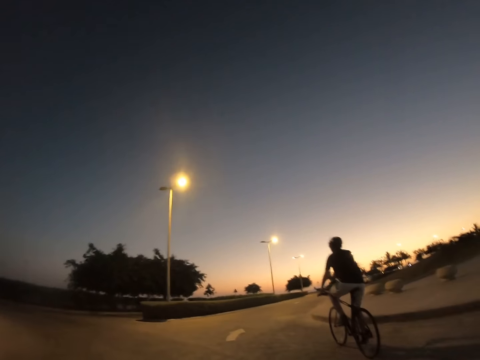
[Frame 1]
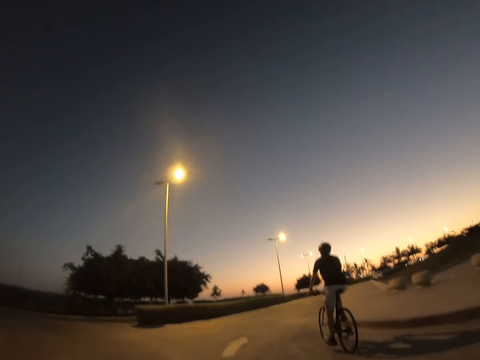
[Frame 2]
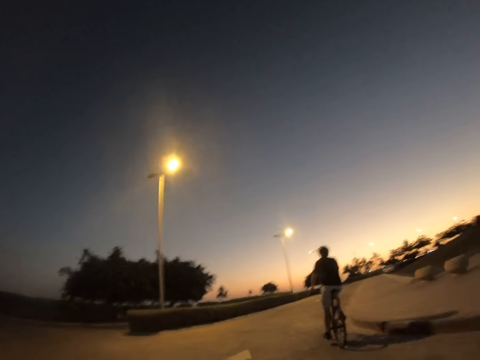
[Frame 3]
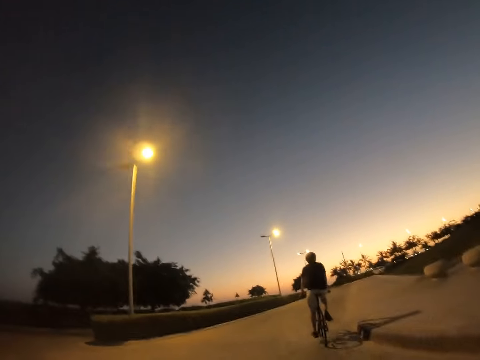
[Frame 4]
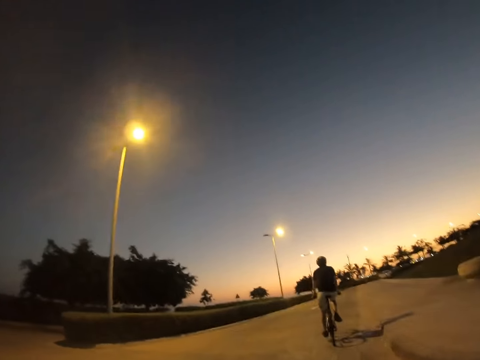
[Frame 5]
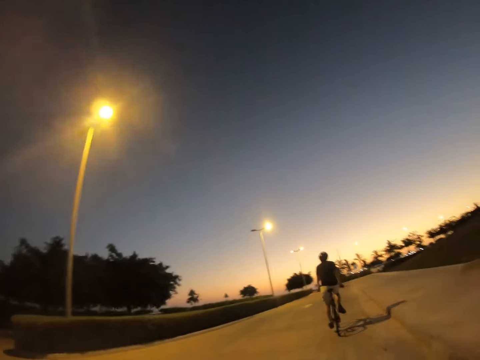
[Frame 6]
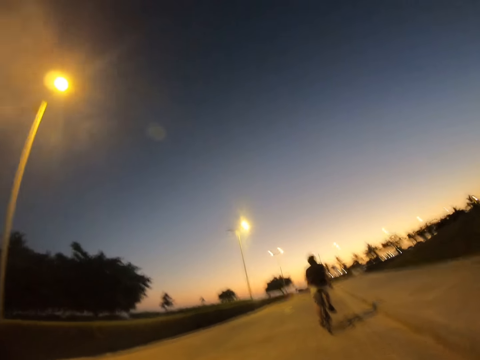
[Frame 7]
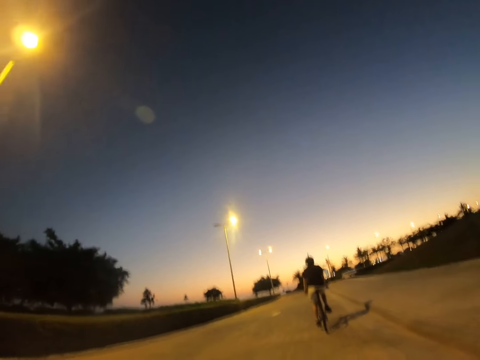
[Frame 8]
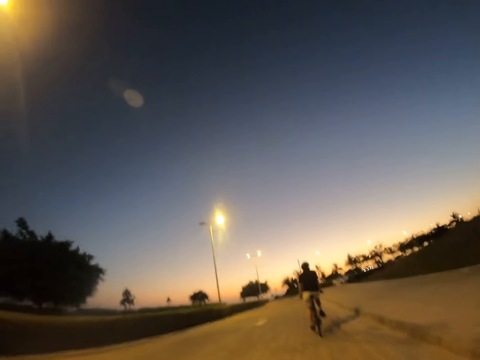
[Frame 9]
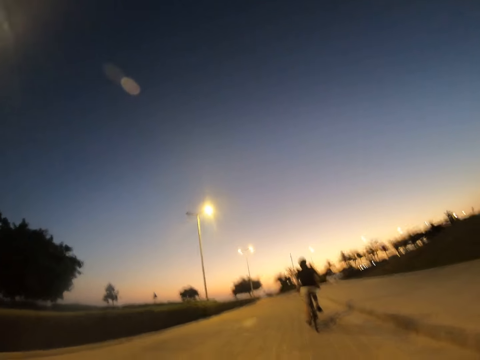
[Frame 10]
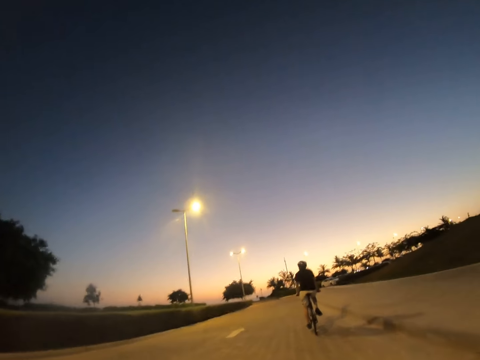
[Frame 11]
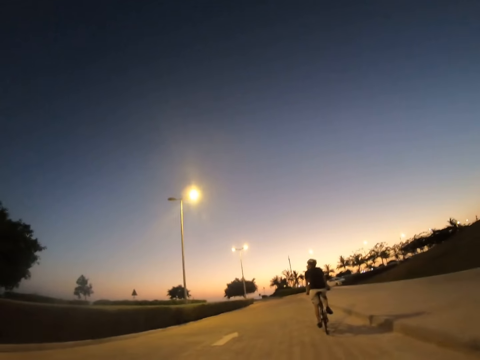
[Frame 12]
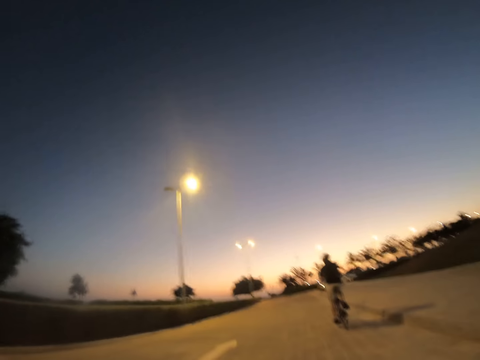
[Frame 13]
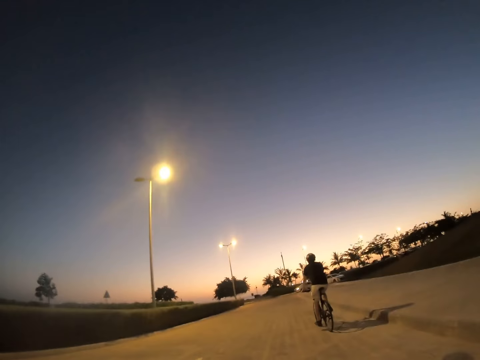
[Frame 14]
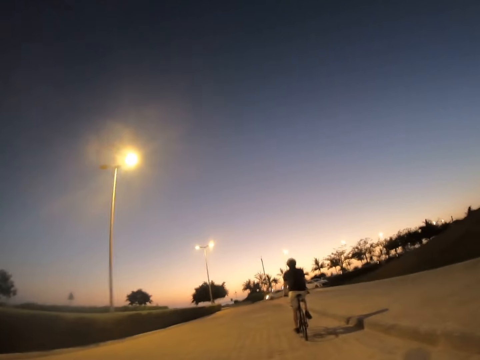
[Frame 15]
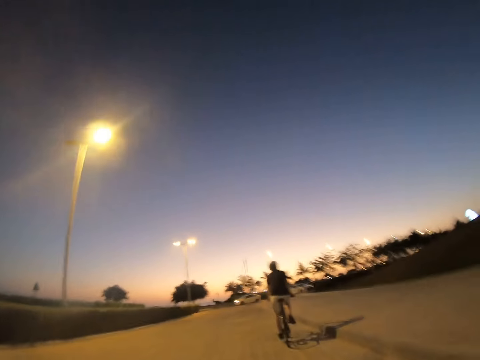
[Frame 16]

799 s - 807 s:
The camera wearer rides behind a man.

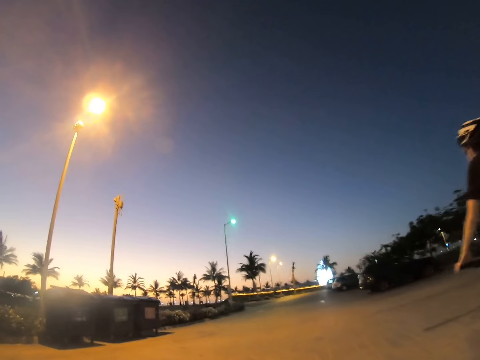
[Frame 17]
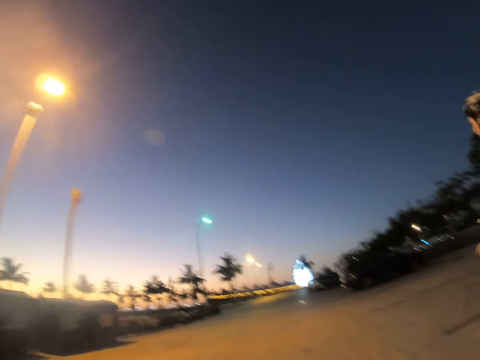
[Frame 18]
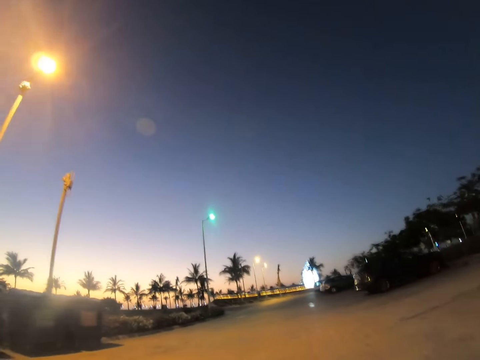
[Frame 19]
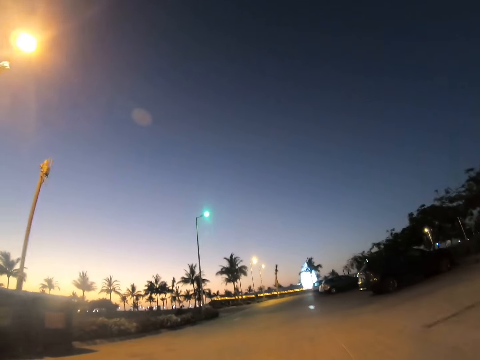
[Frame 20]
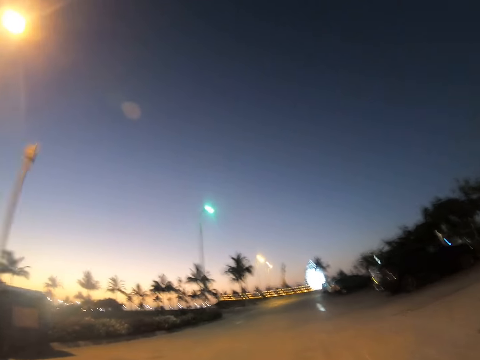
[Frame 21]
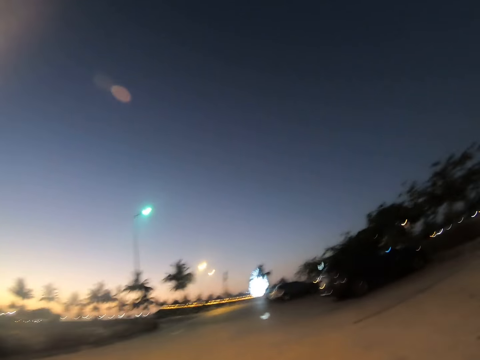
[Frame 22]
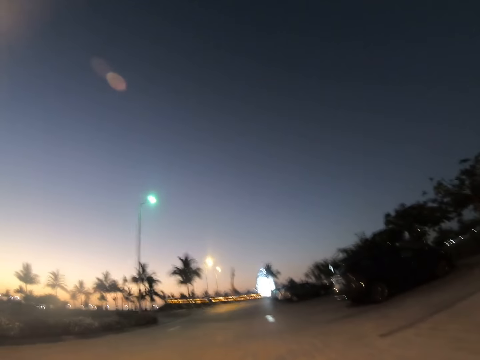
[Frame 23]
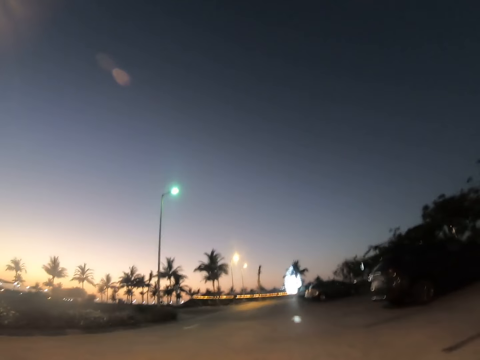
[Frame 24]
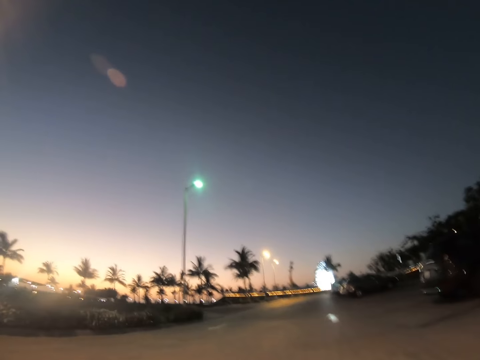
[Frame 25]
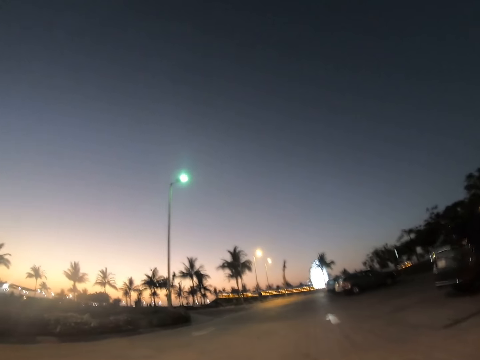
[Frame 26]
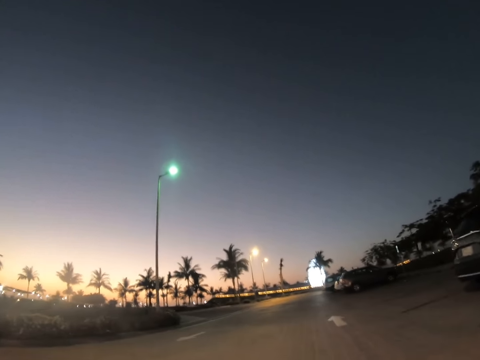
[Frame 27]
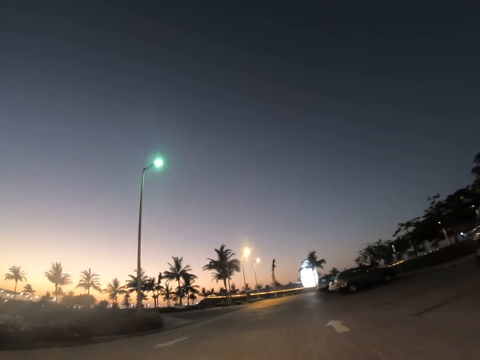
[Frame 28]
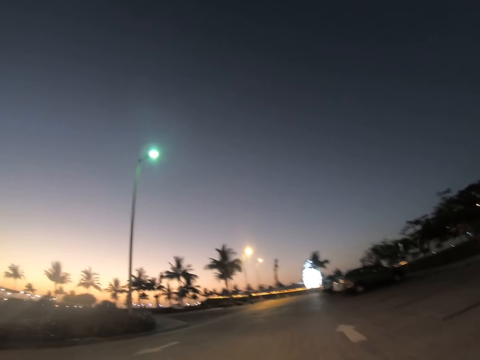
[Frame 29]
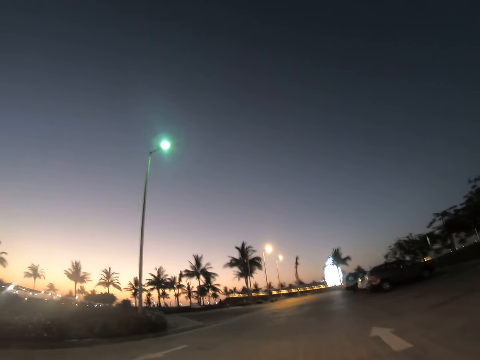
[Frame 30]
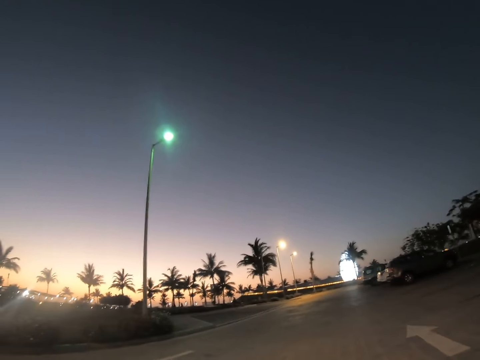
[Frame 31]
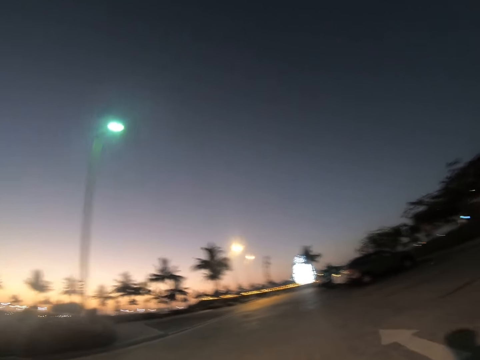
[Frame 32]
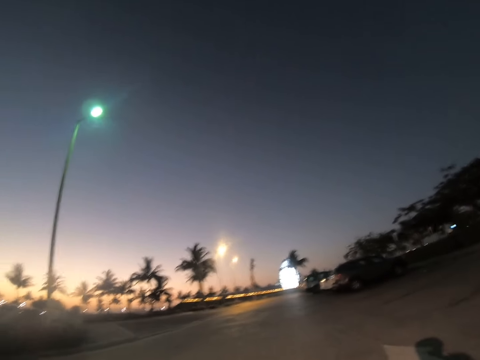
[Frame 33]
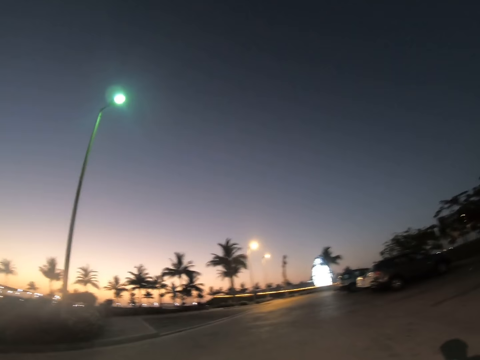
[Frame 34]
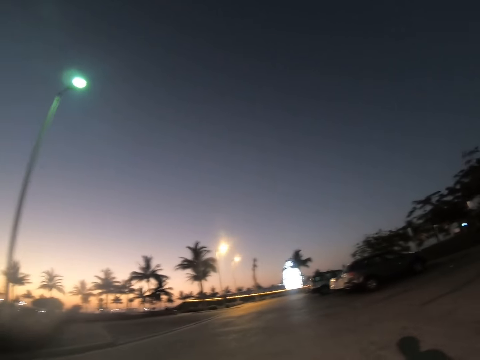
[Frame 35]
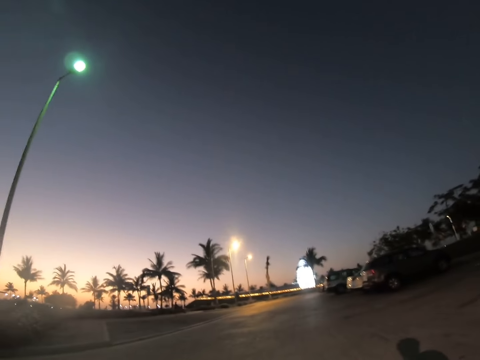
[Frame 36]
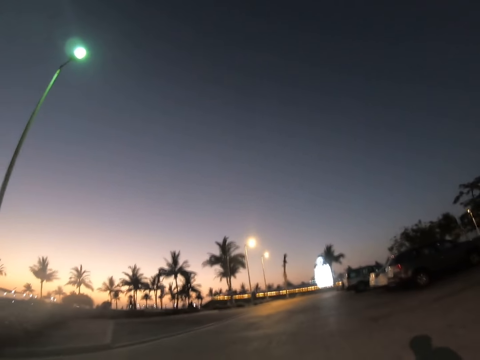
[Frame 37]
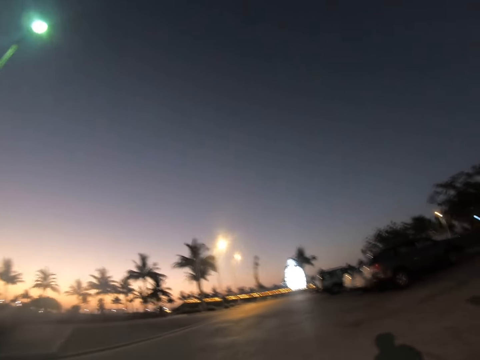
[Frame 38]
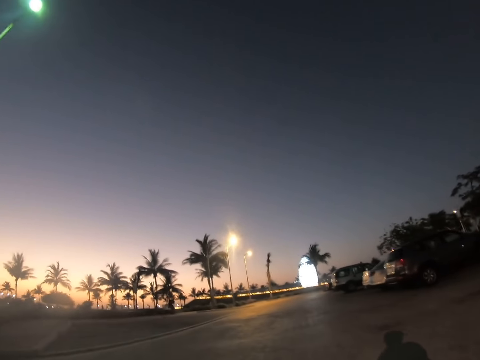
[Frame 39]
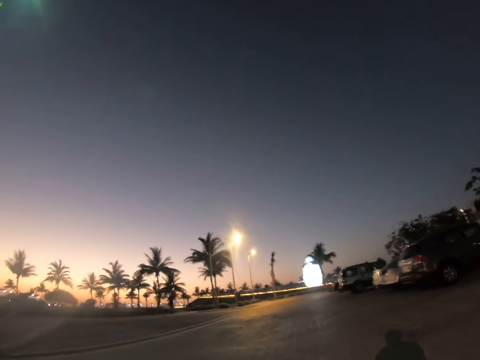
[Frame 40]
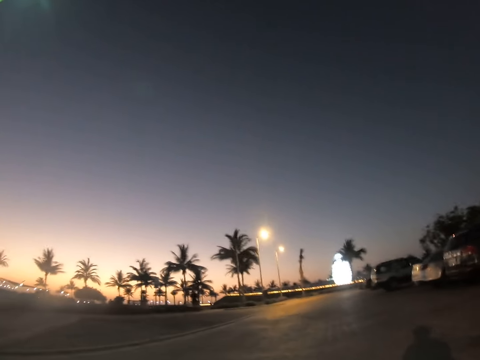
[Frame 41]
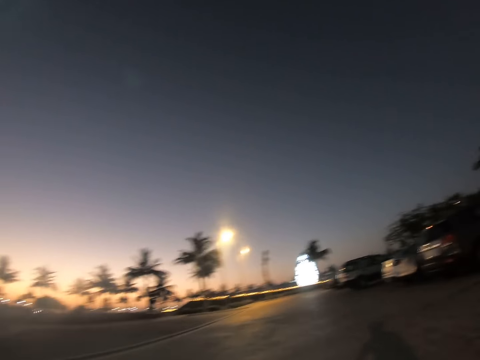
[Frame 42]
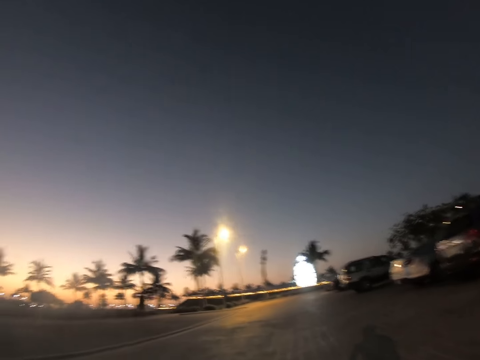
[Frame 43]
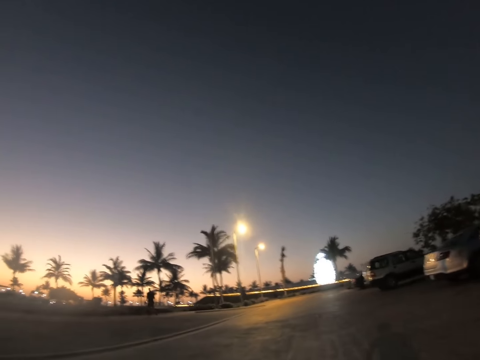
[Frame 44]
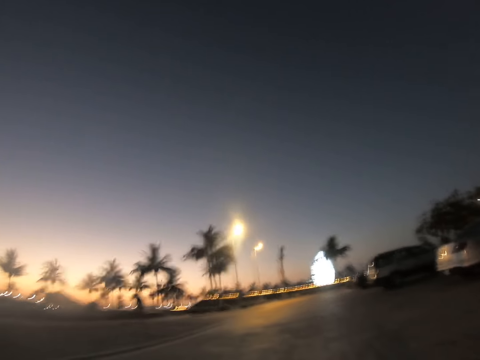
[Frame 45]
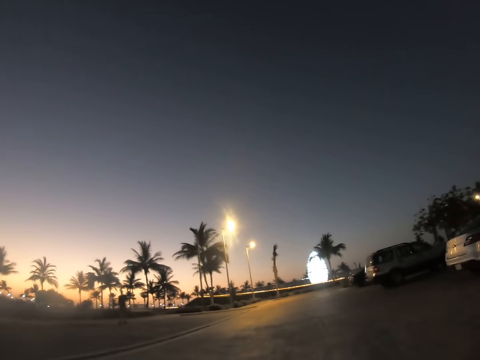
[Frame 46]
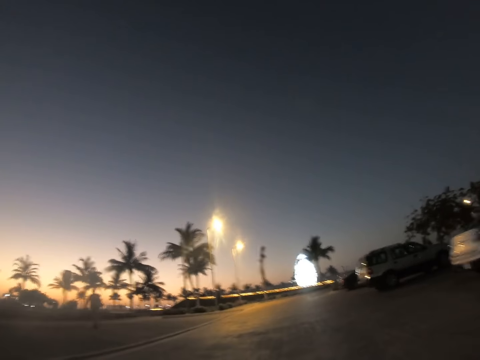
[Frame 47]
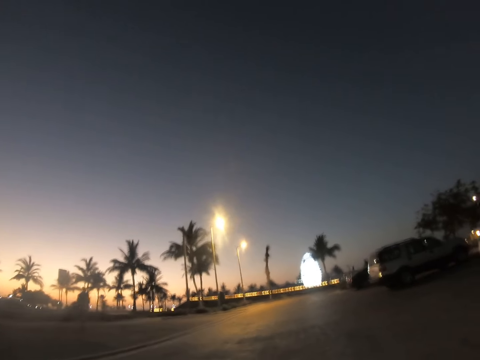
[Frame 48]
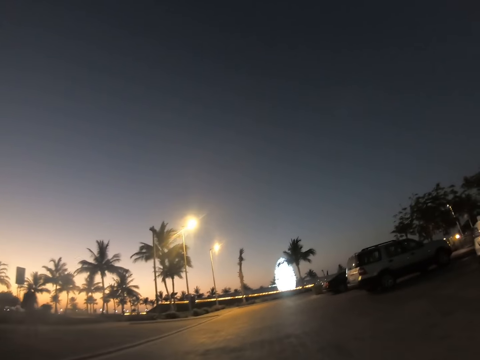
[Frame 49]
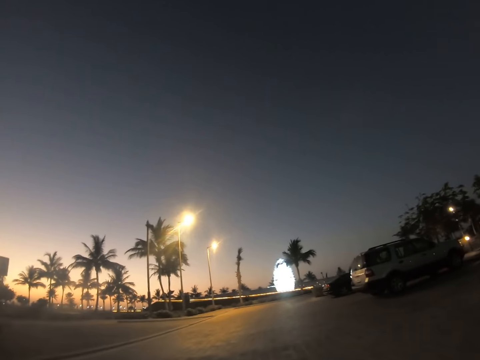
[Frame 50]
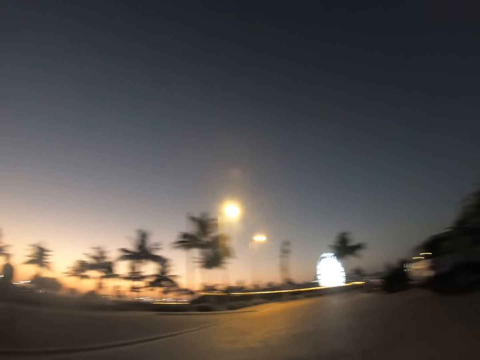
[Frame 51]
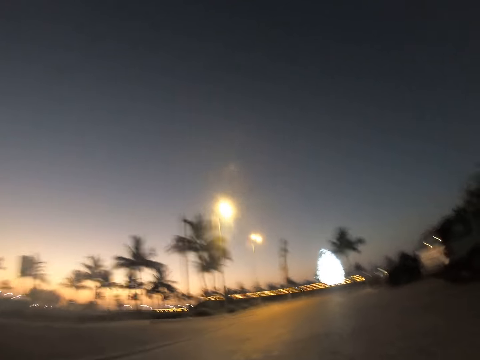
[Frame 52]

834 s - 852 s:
A rider slows down. The camera wearer overtakes the rider. Another person walks along the road.
